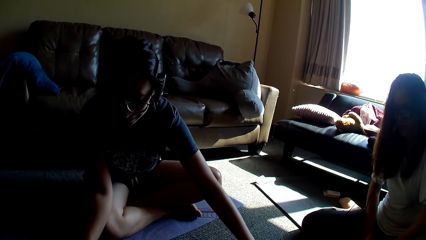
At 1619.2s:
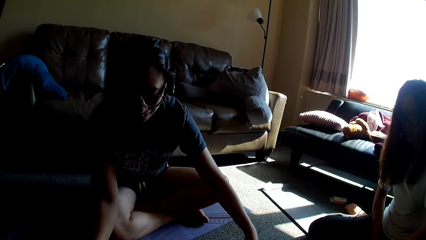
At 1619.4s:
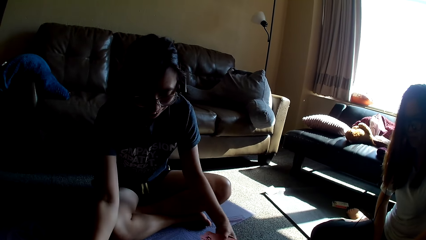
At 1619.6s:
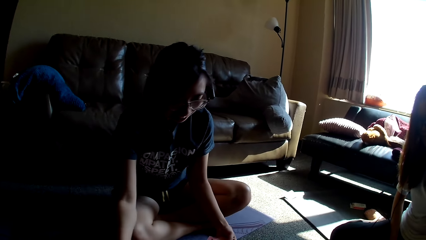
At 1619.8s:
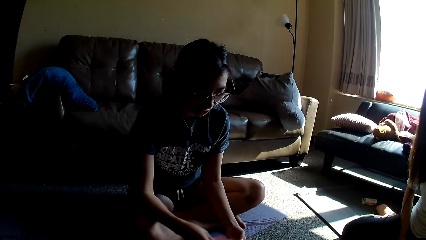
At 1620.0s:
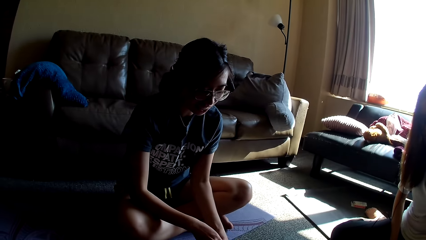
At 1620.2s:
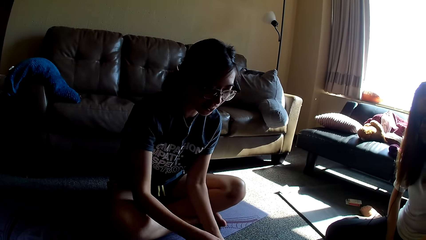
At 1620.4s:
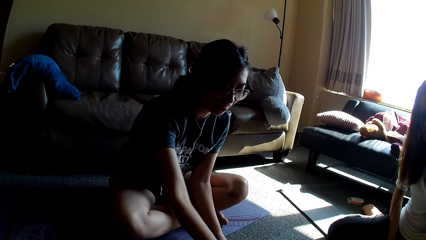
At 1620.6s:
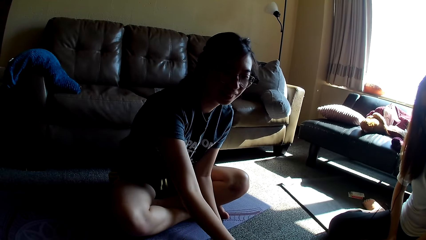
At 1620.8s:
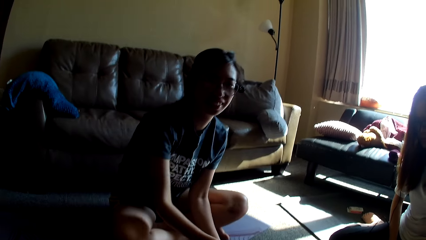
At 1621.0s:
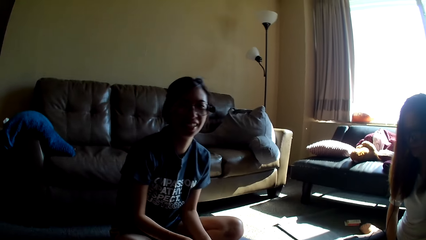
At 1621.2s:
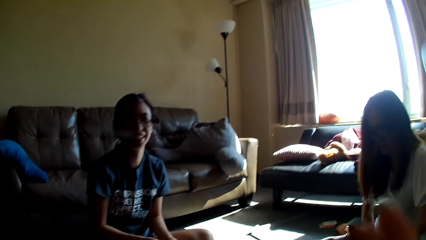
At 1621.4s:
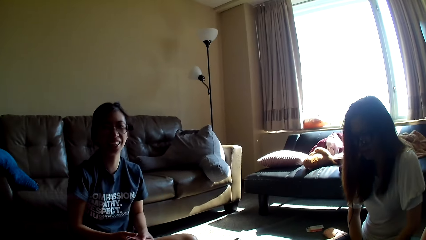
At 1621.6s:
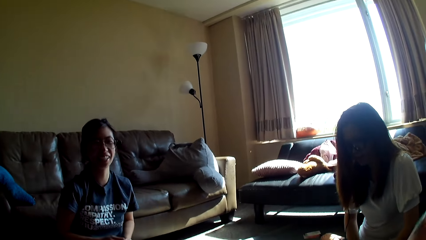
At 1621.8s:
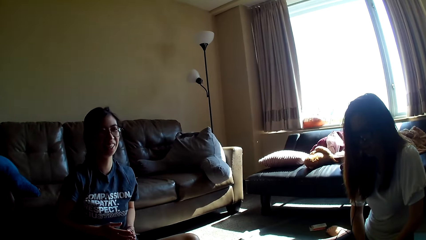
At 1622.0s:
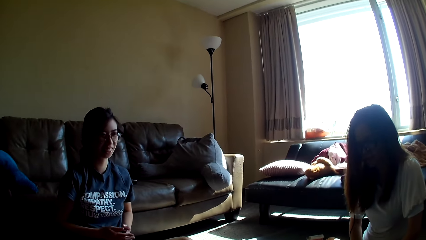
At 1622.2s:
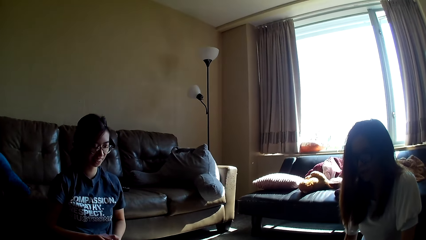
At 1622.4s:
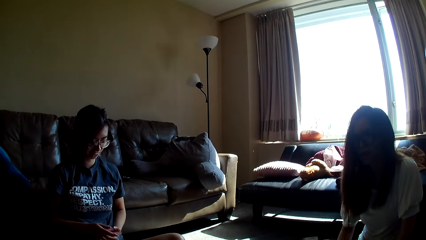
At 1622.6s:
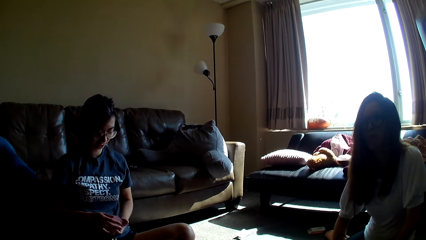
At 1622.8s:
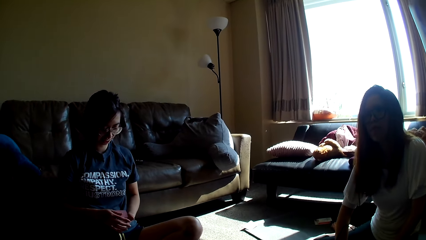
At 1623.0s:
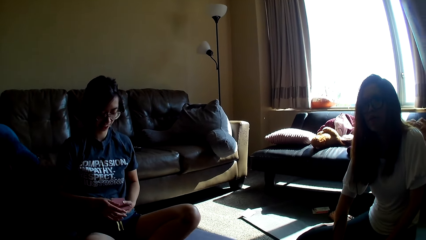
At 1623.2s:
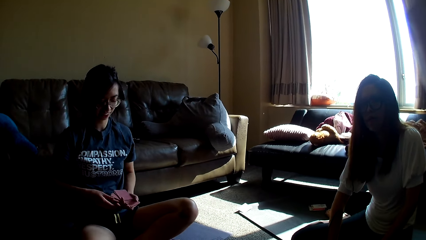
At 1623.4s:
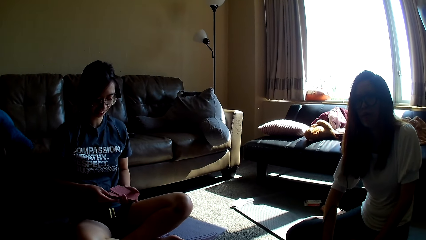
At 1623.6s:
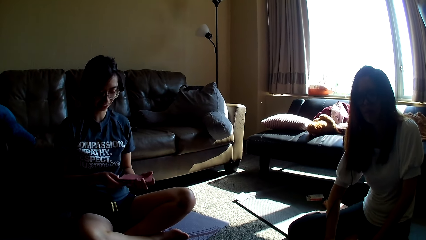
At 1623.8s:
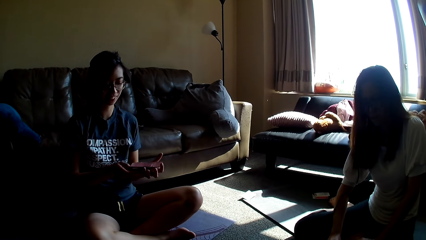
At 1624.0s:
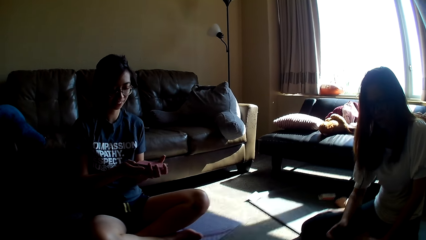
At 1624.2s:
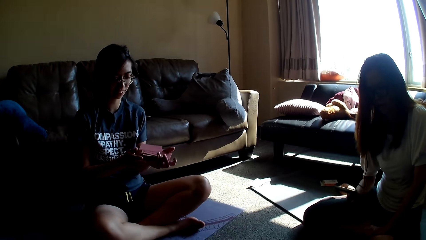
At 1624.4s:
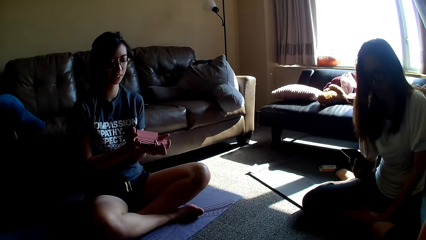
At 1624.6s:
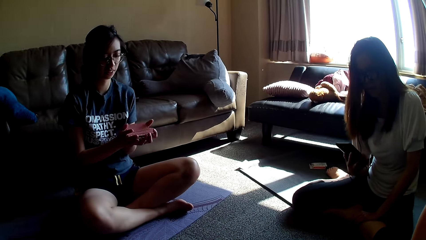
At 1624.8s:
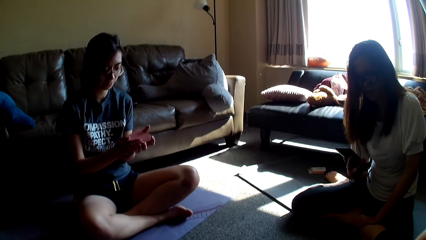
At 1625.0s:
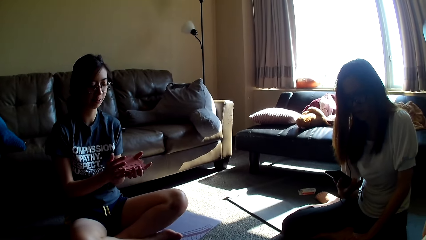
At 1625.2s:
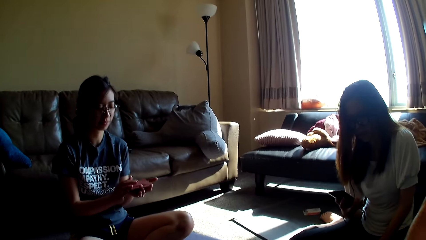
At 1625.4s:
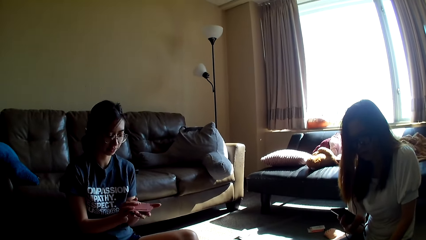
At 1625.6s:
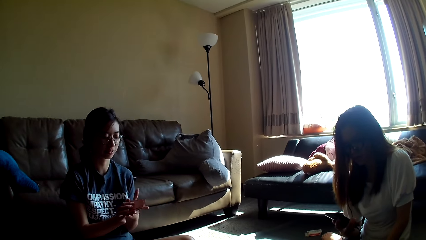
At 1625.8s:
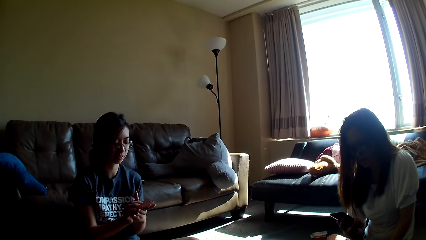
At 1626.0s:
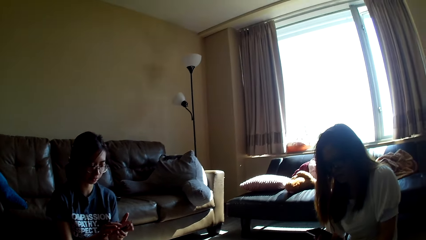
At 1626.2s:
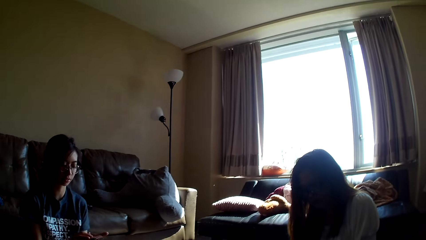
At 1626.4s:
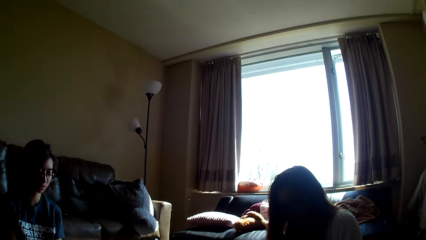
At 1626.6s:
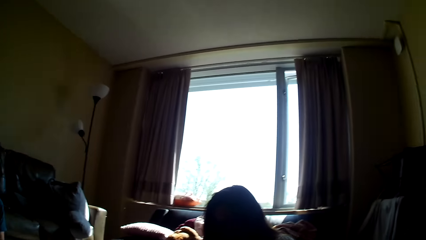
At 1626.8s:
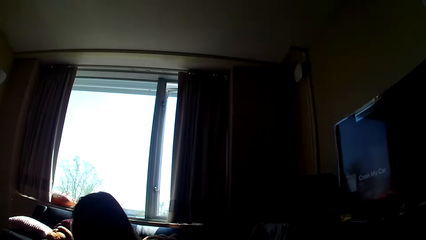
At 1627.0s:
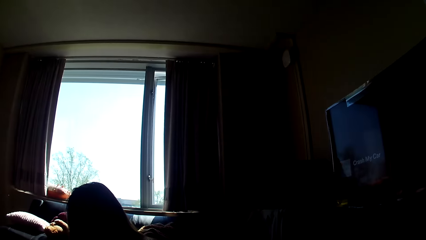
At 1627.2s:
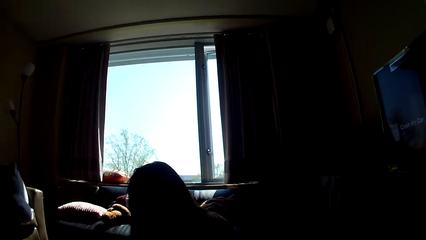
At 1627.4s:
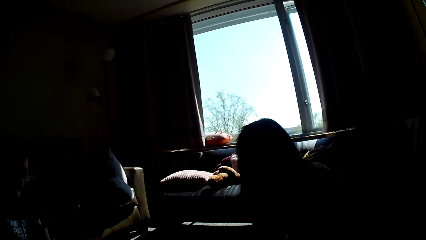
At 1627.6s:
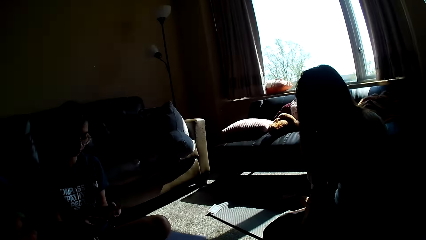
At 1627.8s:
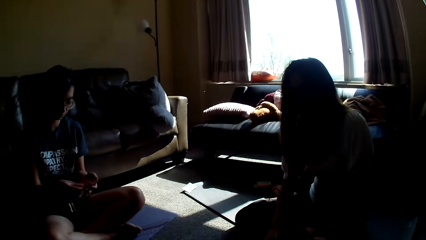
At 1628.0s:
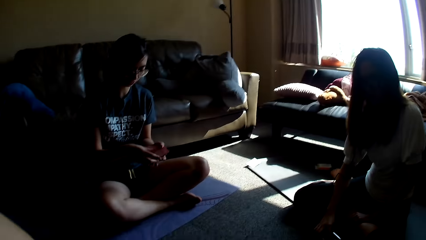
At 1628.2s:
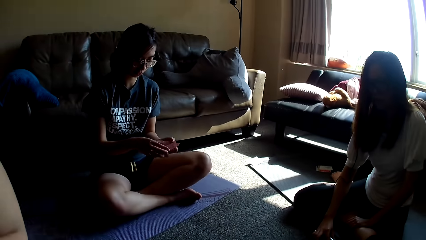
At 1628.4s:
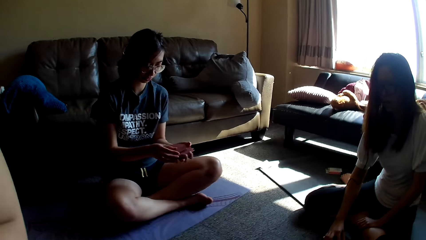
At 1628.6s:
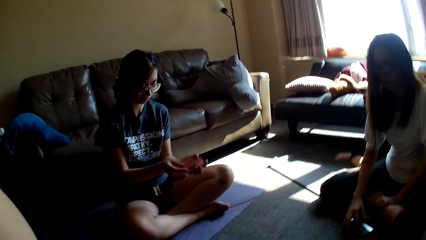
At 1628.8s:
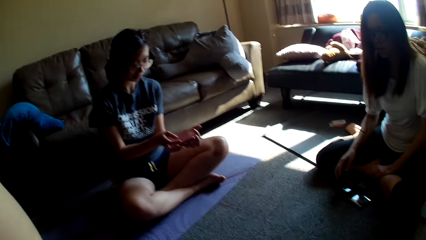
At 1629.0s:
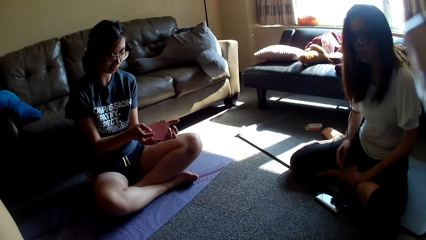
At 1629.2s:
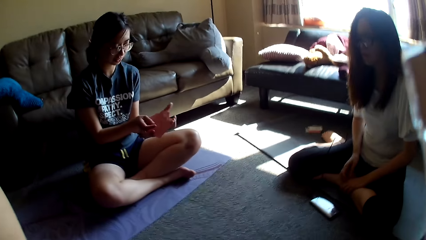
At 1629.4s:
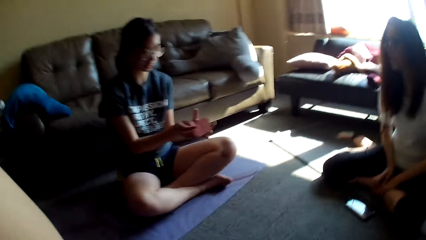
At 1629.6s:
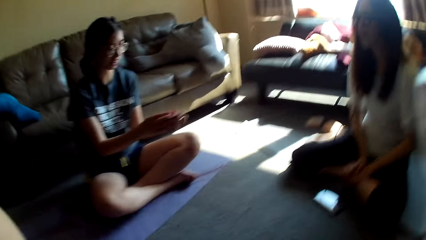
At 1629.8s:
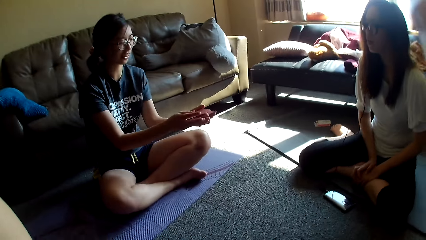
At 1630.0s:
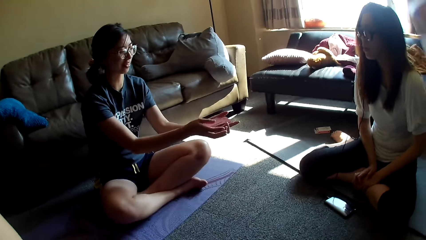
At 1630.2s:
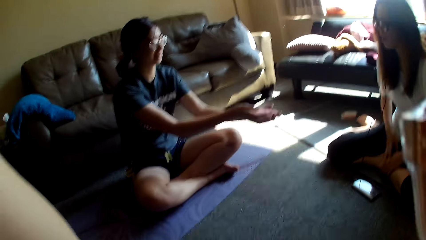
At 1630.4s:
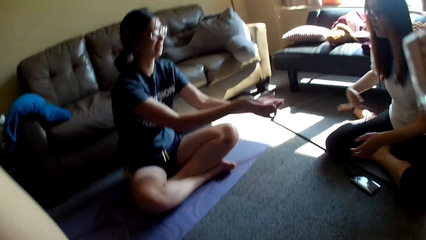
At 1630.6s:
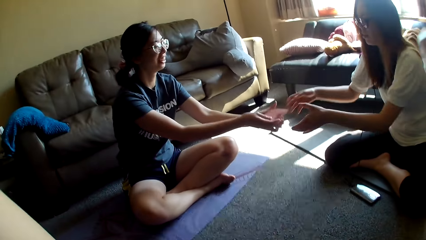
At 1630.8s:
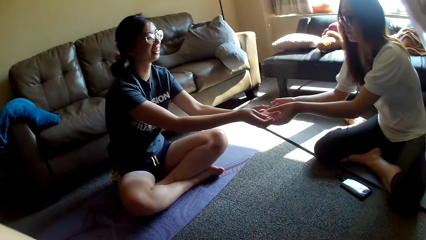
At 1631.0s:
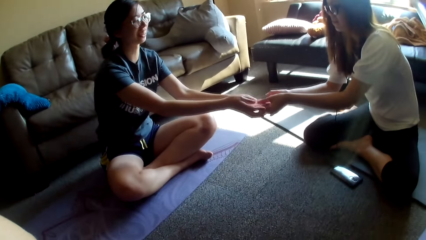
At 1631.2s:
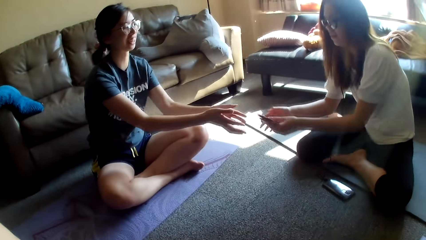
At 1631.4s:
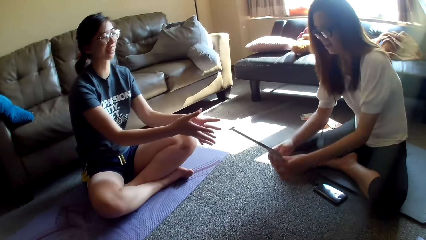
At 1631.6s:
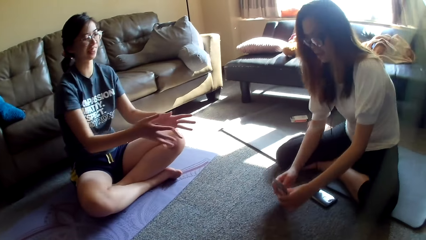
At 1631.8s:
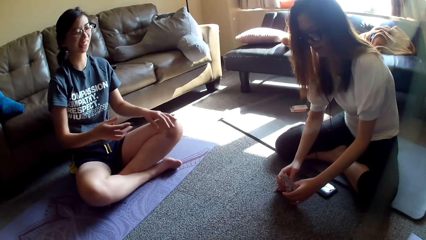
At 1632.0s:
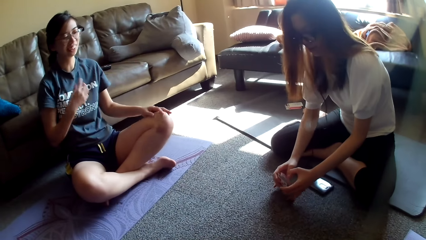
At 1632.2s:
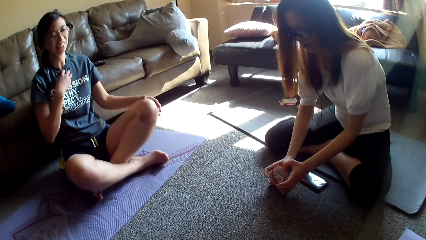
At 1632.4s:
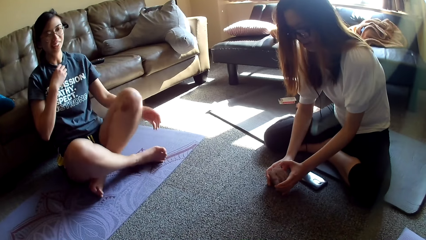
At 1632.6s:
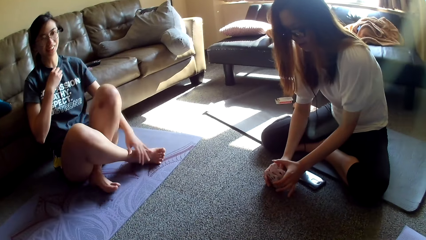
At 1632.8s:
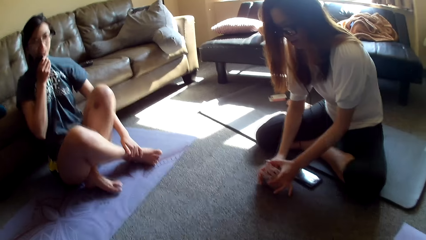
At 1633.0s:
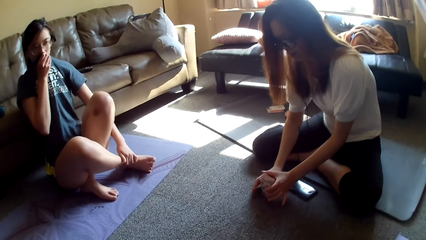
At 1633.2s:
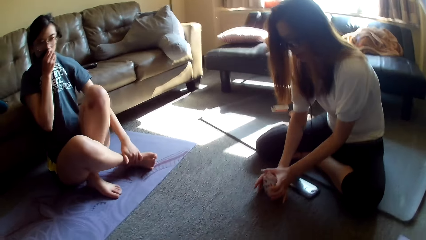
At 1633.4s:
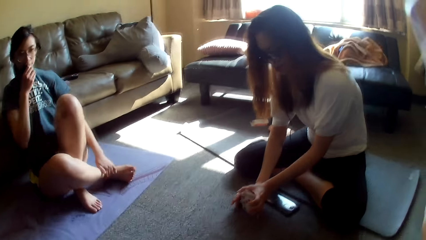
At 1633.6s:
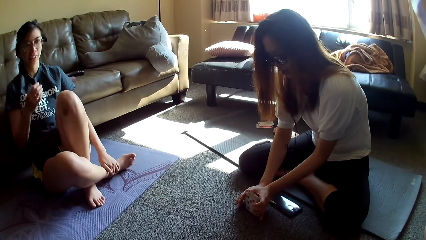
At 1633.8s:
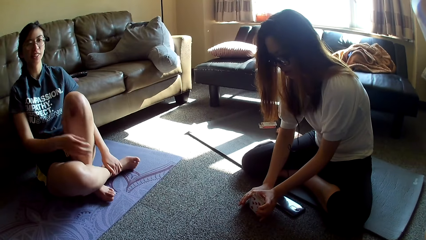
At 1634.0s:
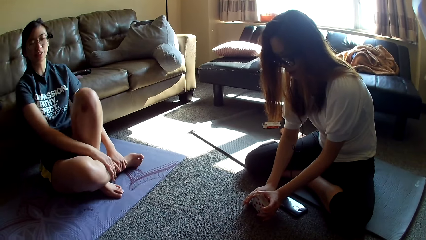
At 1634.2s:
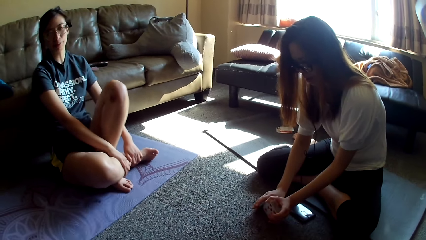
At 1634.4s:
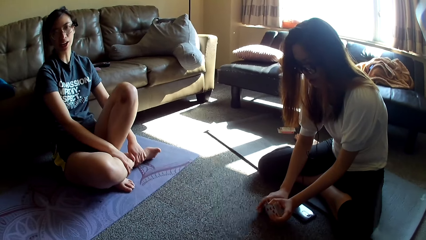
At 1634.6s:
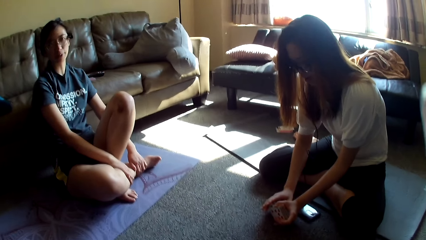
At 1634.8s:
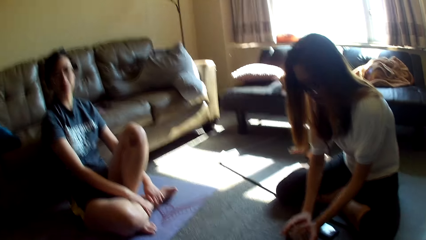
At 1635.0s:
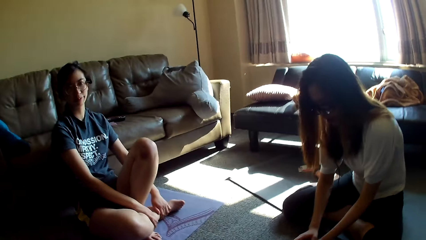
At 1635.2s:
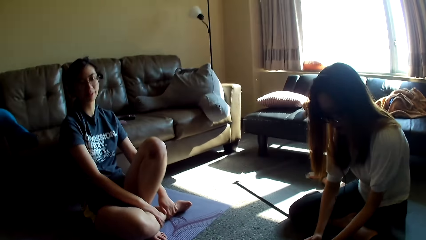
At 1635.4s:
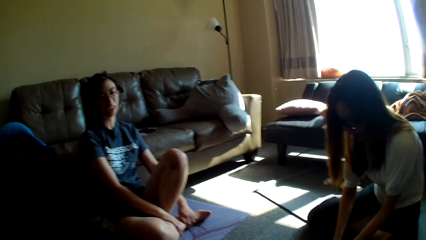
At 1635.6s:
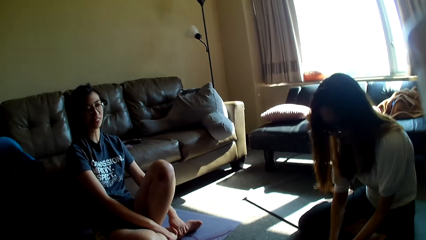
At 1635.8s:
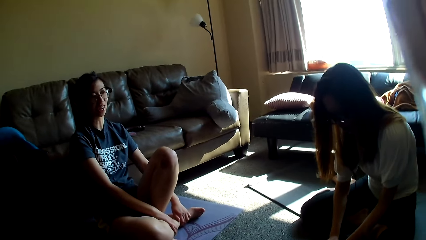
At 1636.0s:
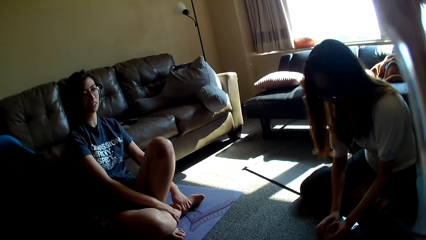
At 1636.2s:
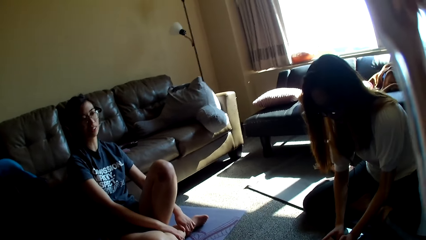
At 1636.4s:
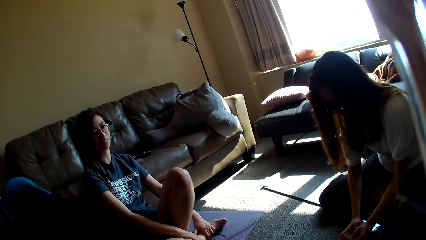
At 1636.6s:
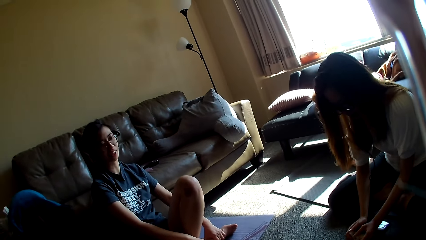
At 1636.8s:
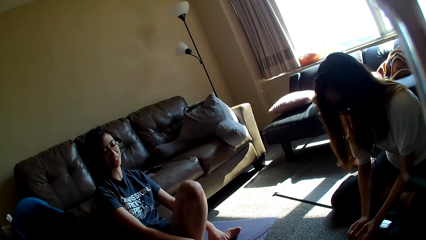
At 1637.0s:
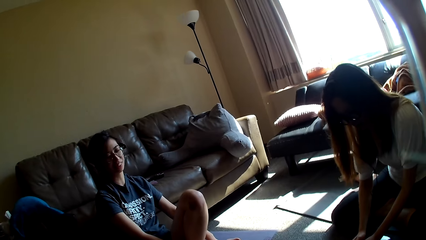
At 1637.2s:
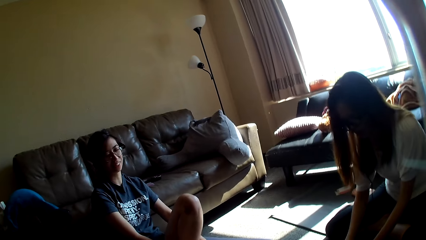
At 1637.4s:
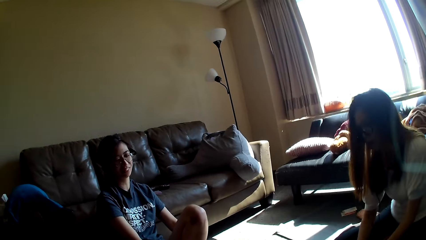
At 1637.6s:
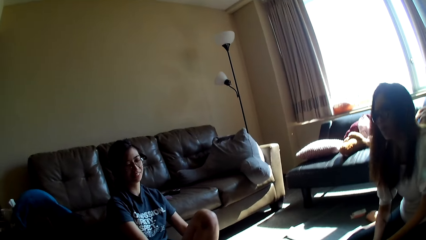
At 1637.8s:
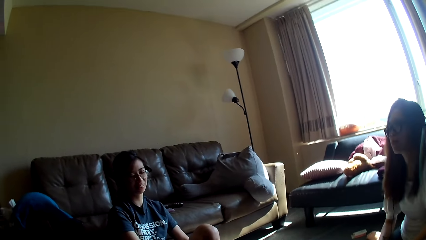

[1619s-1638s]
A lady talks. She picks up a card from the carpet. She laughs. She leans backwards. She holds the cards in her hands. She shuffles the cards in her hands. Another lady holds her phone in her hands. The first lady dances. She shuffles the cards in her hands. The other lady puts the phone on the floor. She puts her hands on her legs. The camera wearer adjusts the camera. The first lady hands the cards to the other lady. She folds her legs. The camera wearer talks. The first lady holds her t-shirt to her nose. She holds her leg, wipes her mouth with the t-shirt, and holds her legs with both hands. The camera wearer adjusts the camera. The first lady talks.
